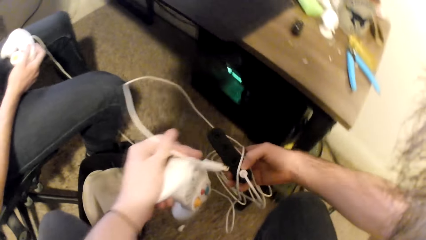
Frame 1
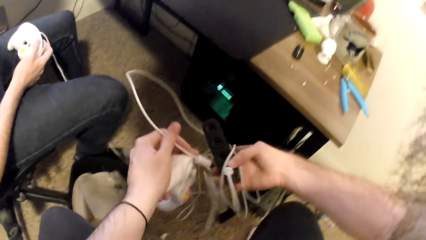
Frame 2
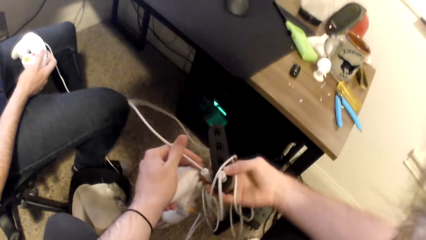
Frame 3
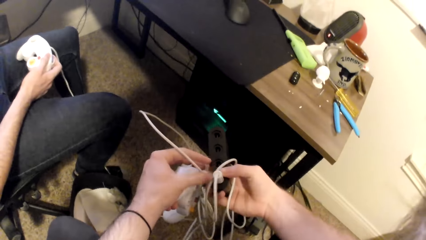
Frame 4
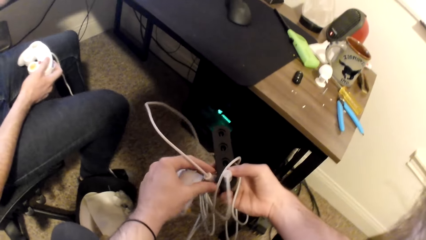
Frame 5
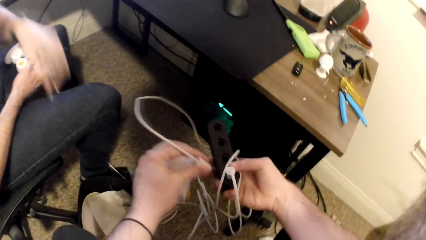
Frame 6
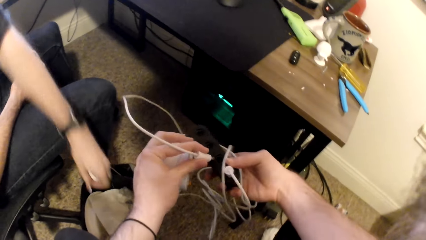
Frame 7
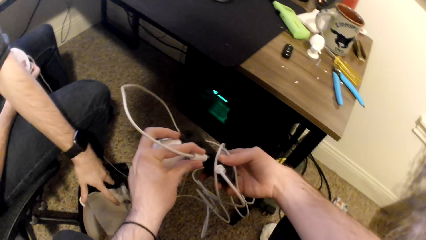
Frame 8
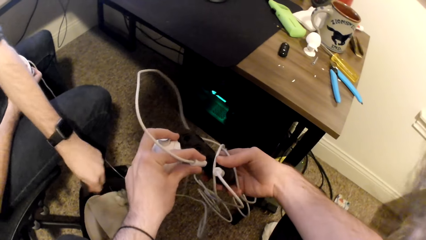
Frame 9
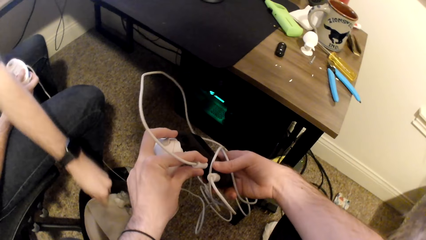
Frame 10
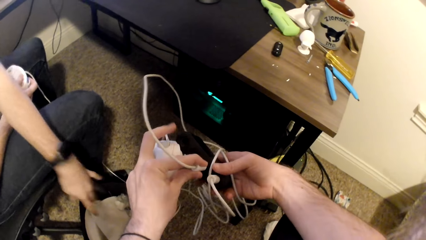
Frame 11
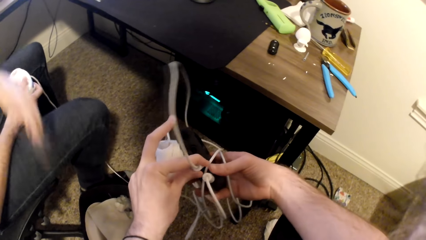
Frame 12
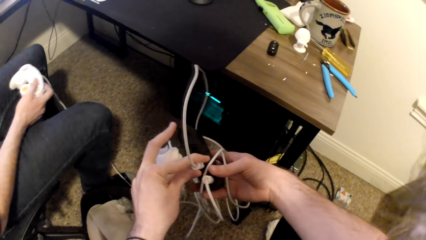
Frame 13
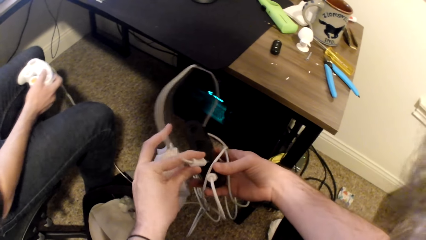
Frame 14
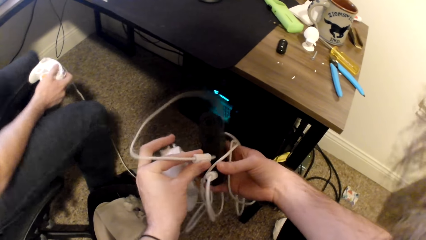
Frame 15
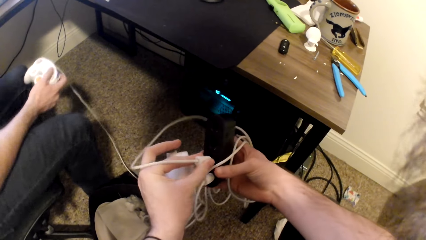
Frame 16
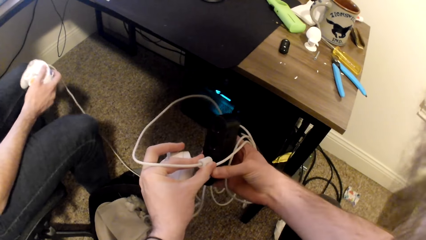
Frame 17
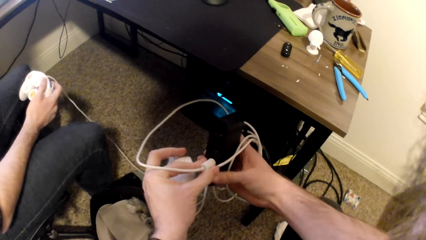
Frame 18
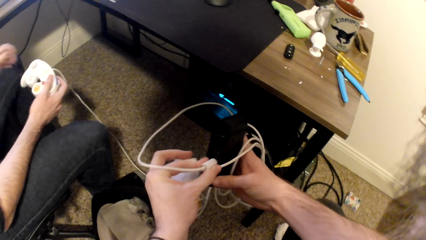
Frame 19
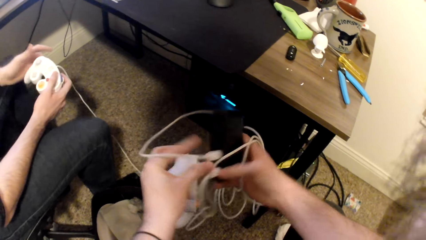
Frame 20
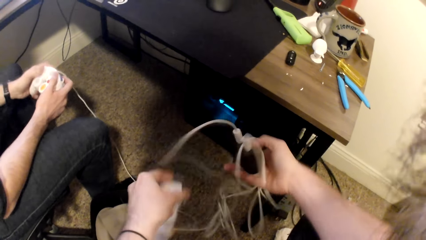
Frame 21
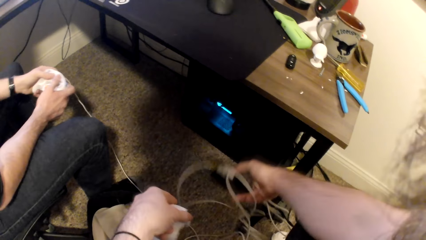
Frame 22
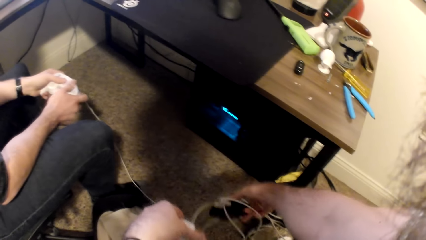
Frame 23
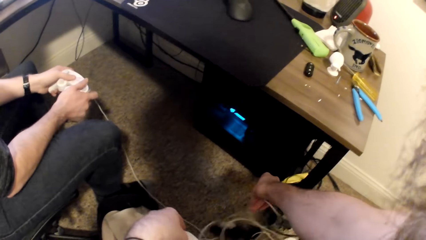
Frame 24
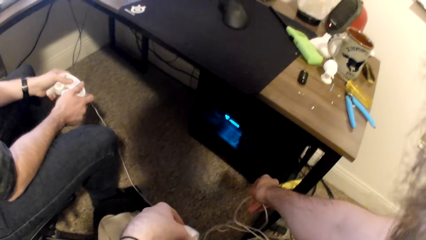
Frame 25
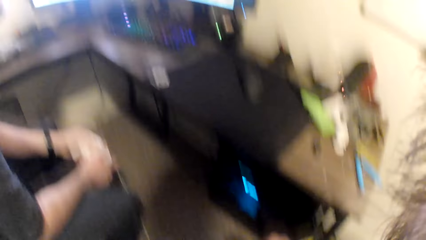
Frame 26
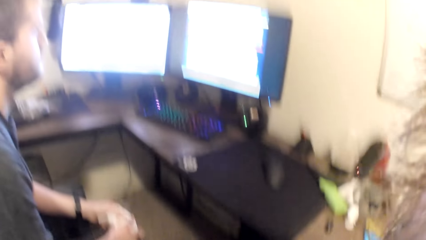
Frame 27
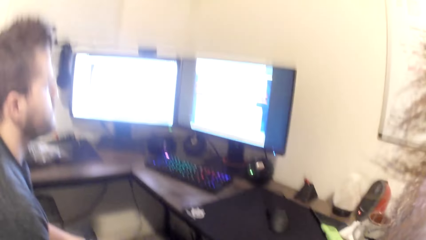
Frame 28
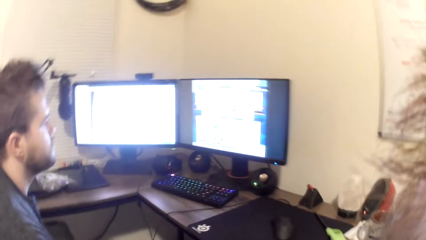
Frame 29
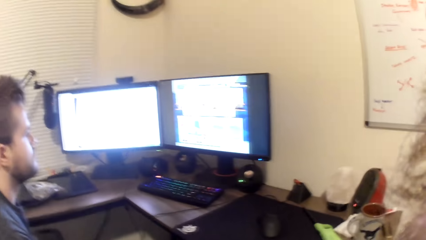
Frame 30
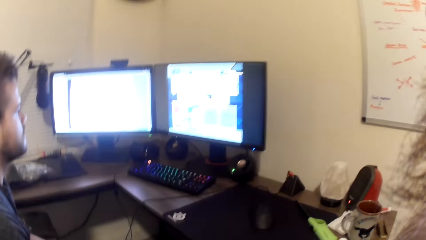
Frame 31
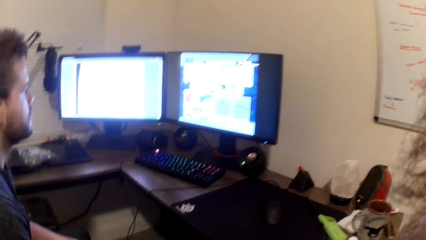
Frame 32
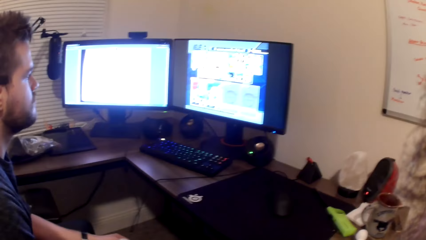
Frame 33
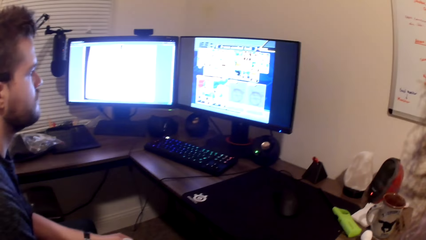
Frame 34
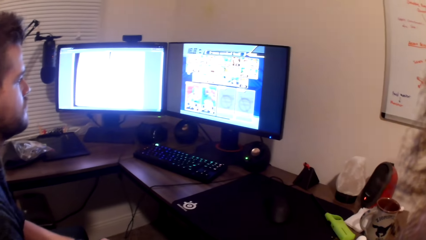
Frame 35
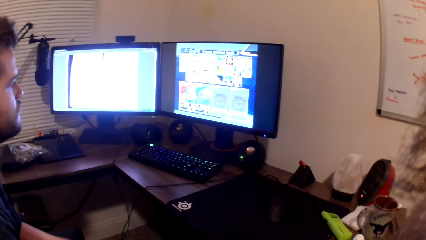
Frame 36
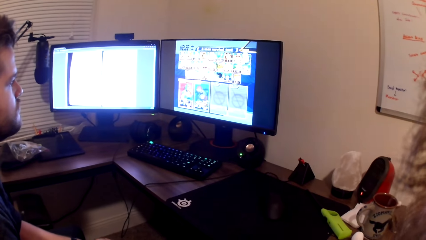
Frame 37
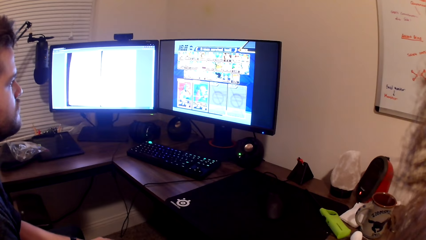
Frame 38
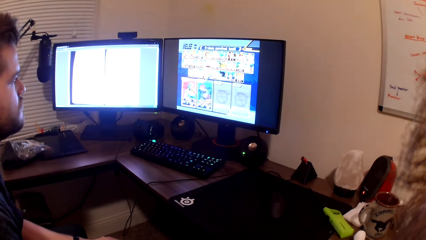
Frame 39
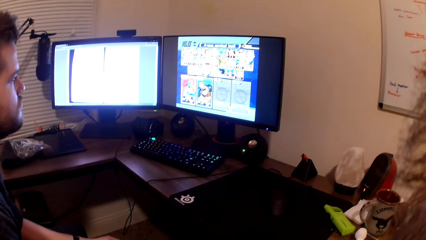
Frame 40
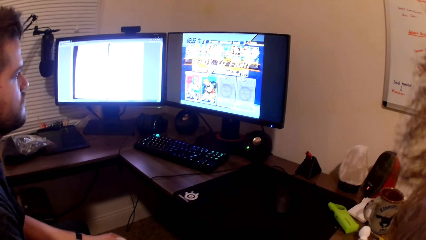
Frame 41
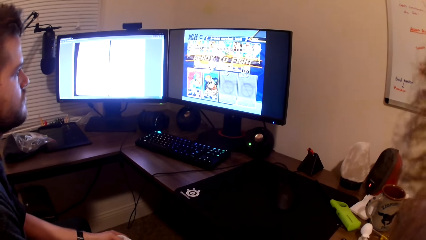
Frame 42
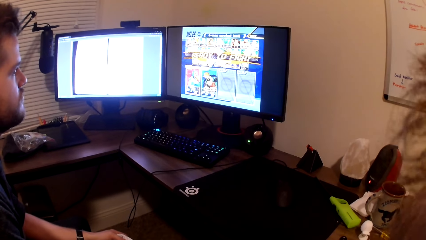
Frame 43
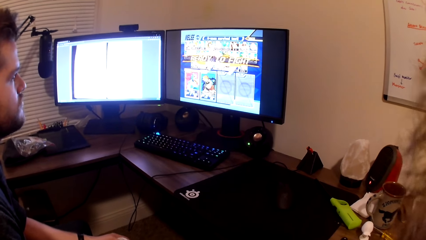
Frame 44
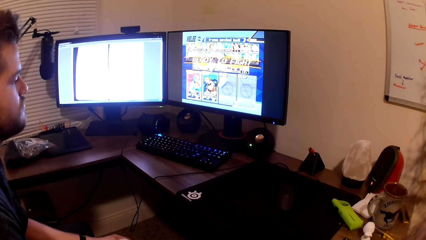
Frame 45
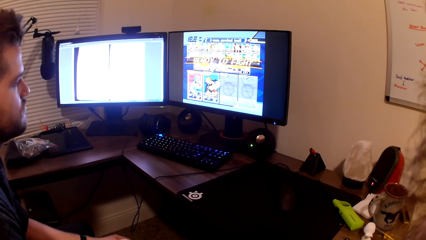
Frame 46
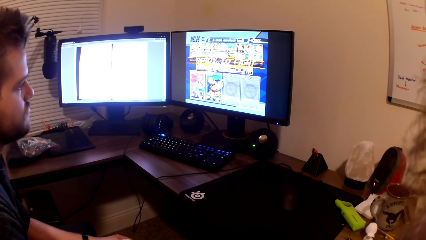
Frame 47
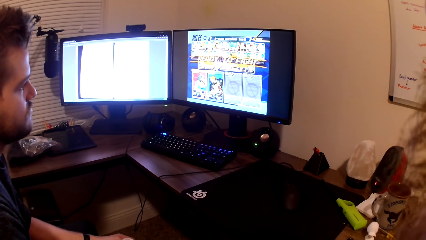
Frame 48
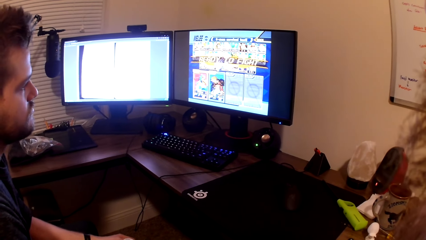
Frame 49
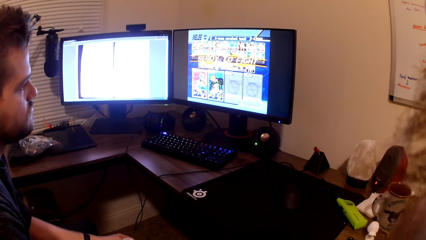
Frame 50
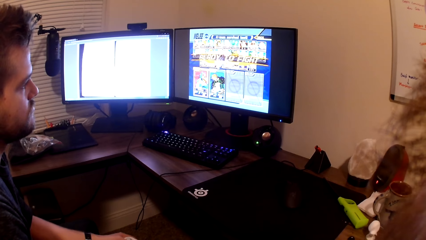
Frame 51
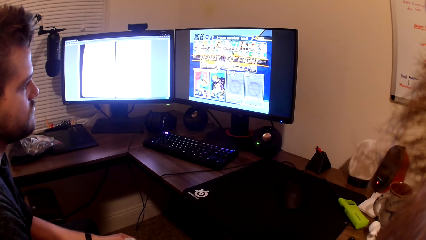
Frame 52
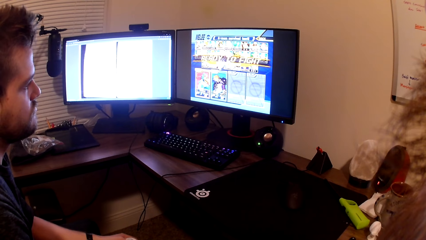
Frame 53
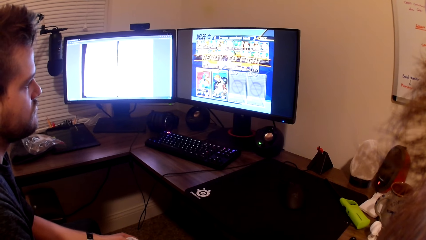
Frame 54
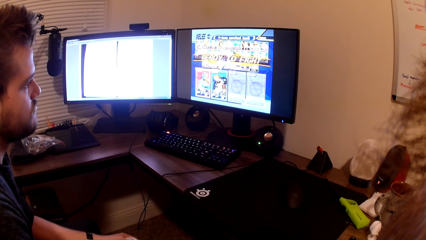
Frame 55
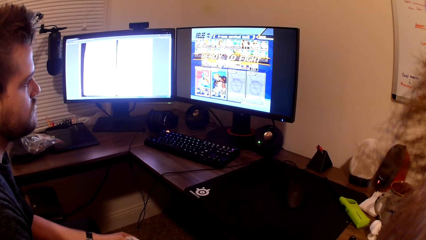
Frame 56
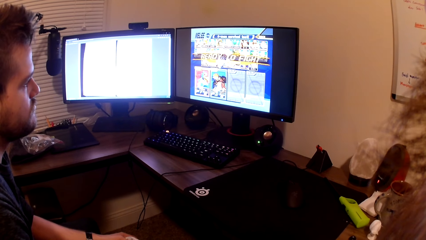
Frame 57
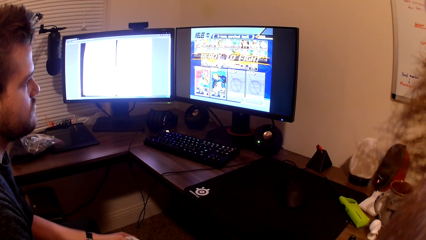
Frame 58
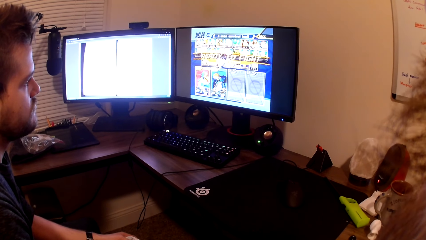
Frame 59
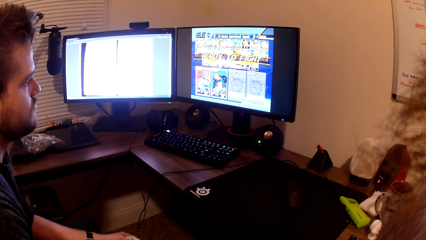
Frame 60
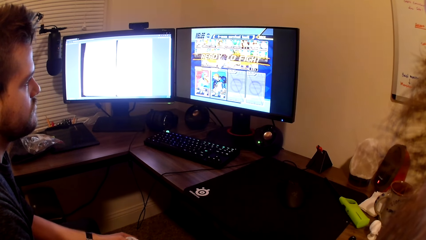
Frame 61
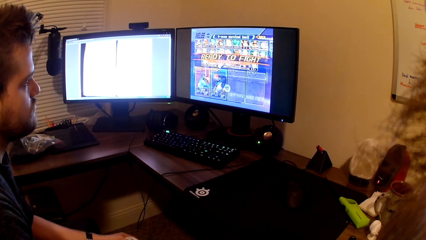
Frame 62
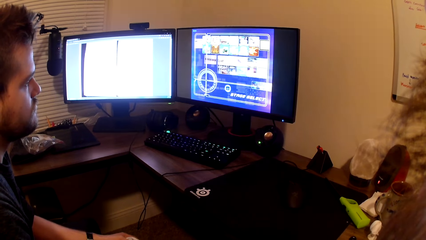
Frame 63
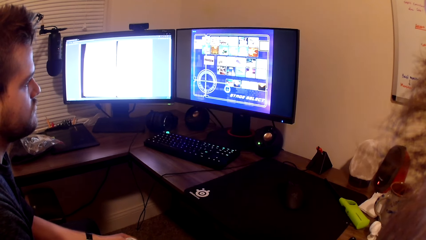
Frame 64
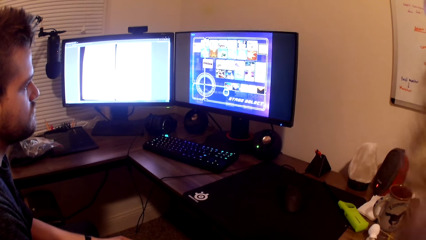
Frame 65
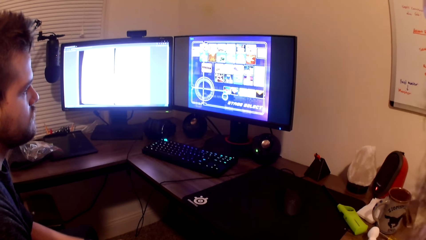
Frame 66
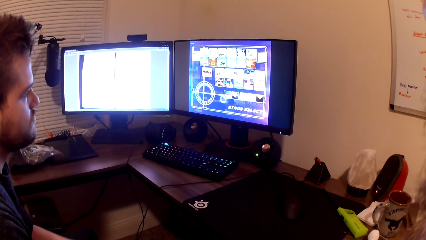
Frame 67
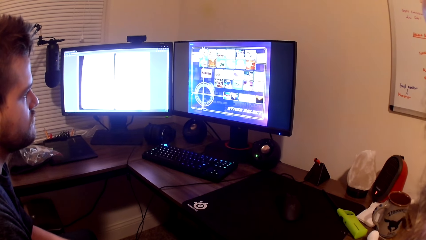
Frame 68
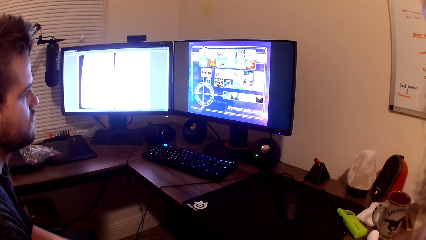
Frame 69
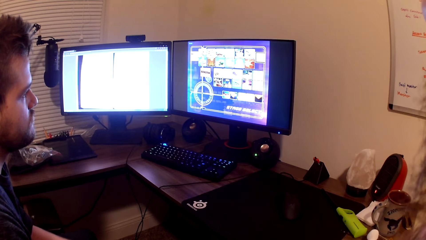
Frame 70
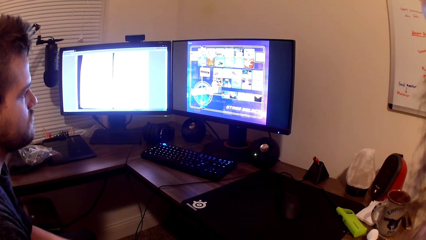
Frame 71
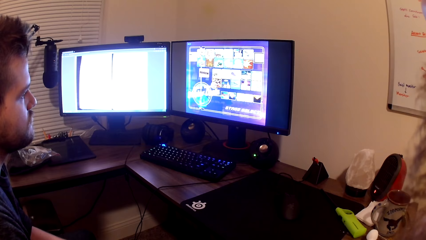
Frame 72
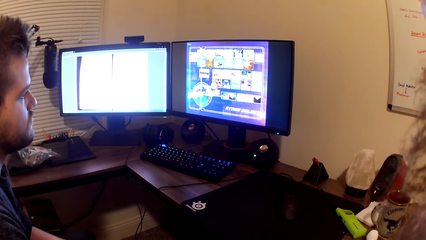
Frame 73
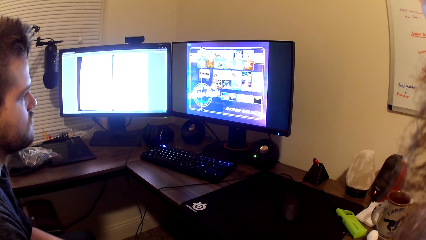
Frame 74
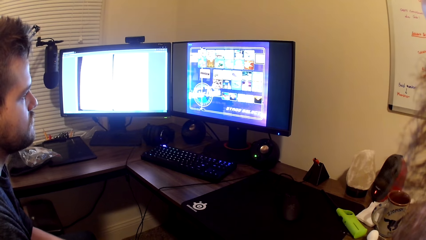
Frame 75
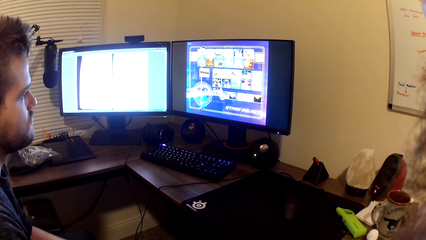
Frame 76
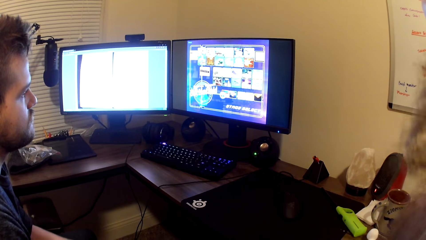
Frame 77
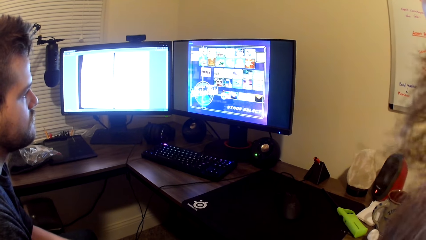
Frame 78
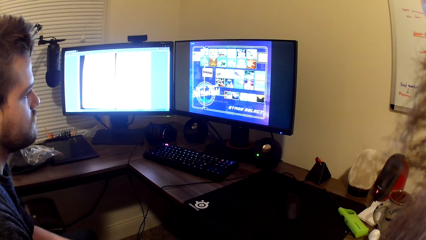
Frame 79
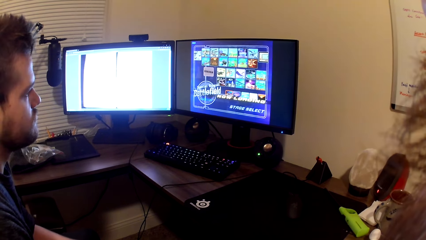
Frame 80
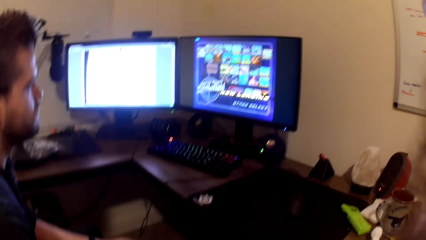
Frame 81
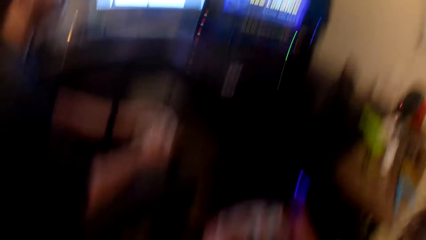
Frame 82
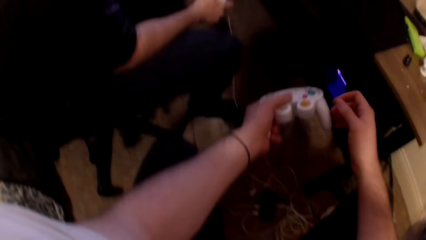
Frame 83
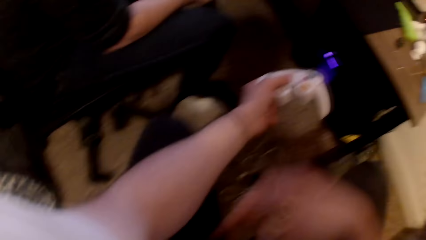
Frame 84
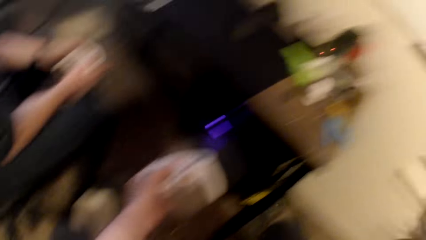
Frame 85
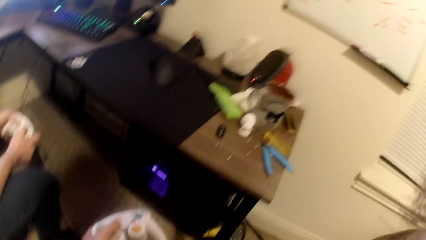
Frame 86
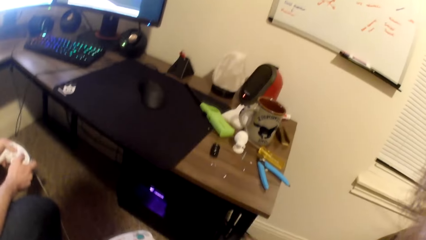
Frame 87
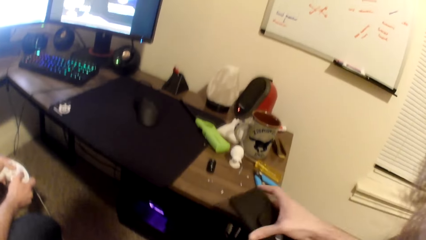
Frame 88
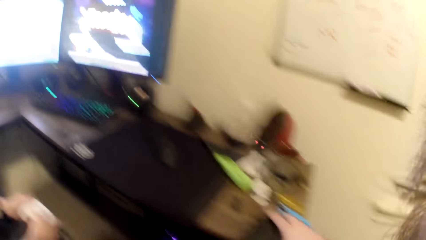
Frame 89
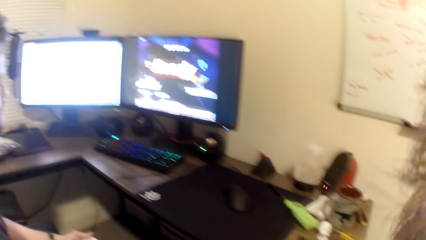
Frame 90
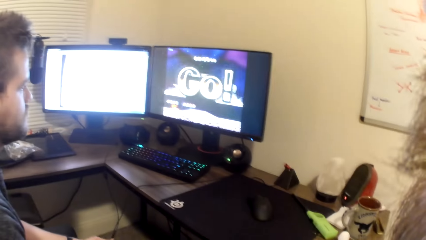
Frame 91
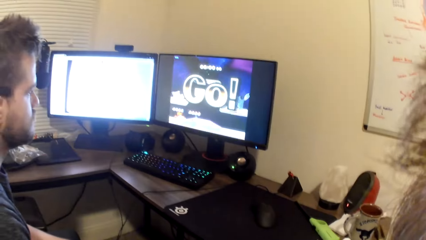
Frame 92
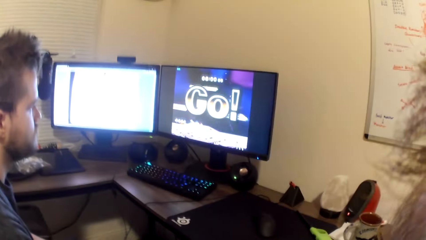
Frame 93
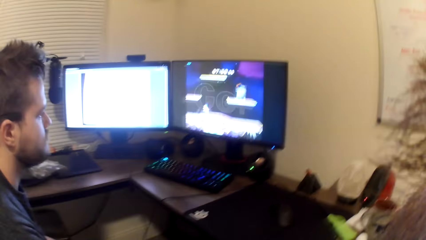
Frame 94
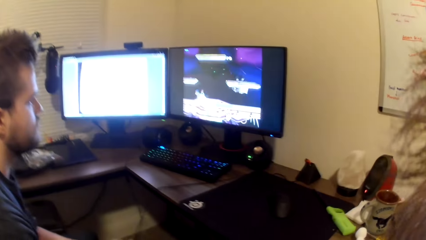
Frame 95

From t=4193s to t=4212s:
The camera wearer plugs the wire of the game pad into the game pad adapter with his left hand. He drops the game pad adapter on the floor with his right hand. He looks at the computer. He plays the video game with a man. He picks up a phone from his leg with his right hand. He drops the phone on the table with his right hand.
